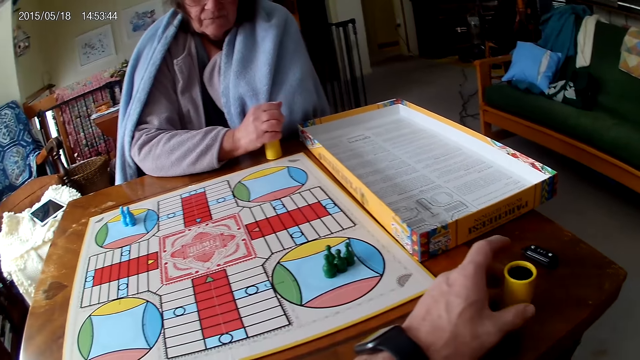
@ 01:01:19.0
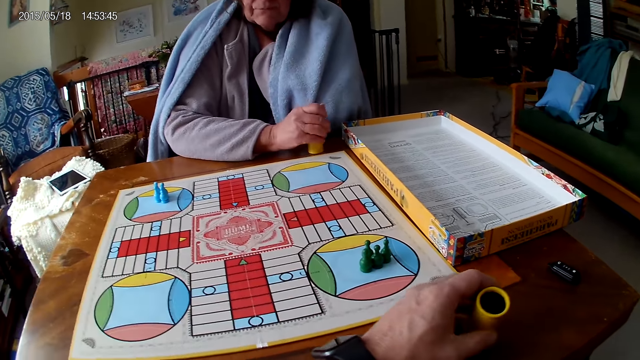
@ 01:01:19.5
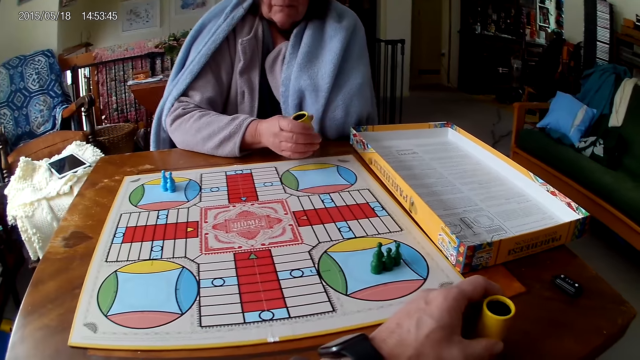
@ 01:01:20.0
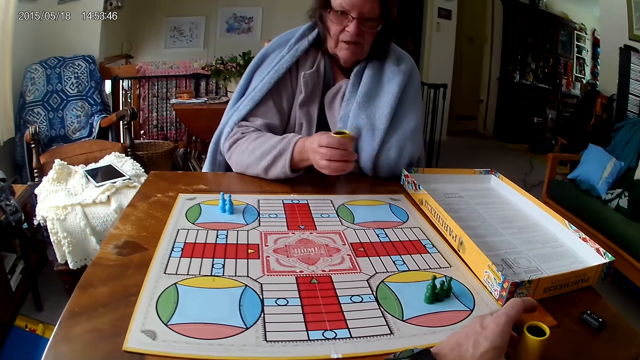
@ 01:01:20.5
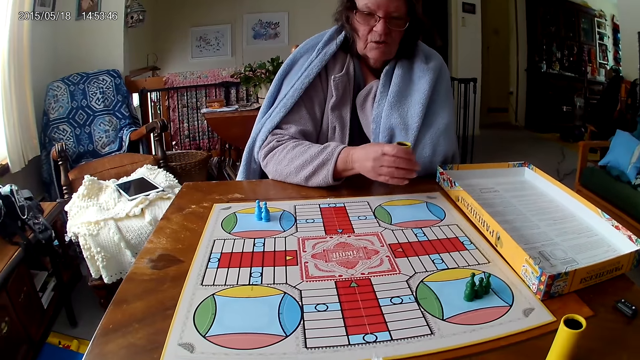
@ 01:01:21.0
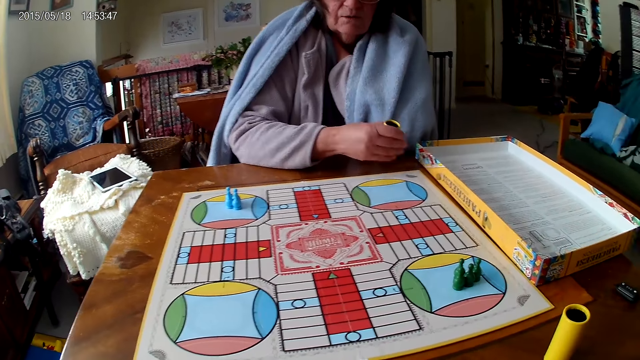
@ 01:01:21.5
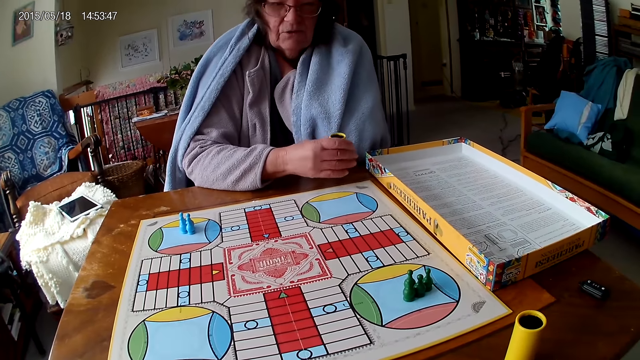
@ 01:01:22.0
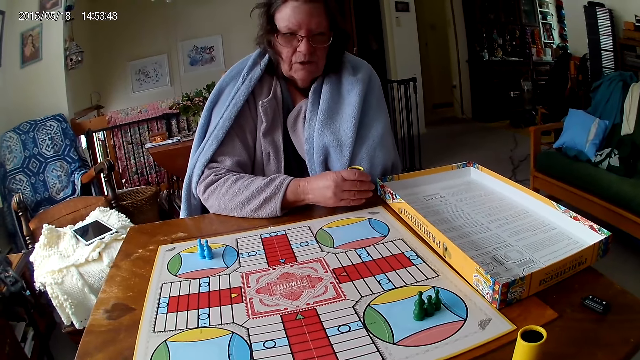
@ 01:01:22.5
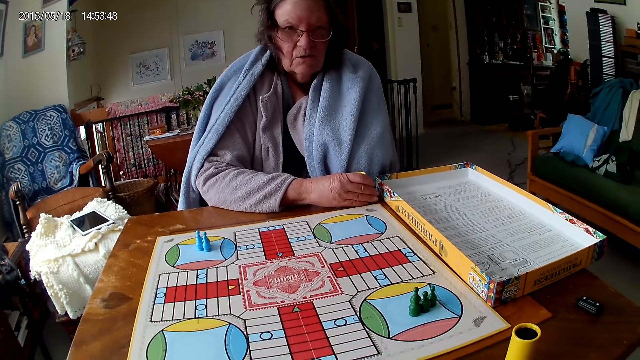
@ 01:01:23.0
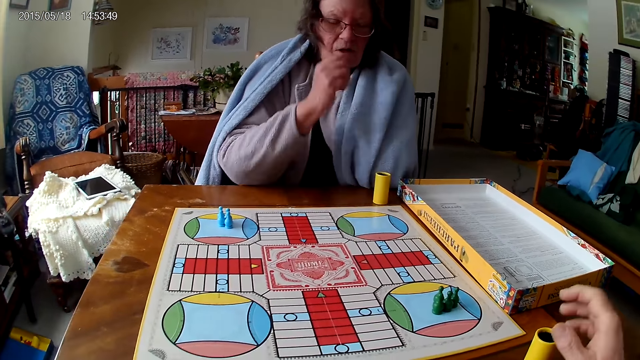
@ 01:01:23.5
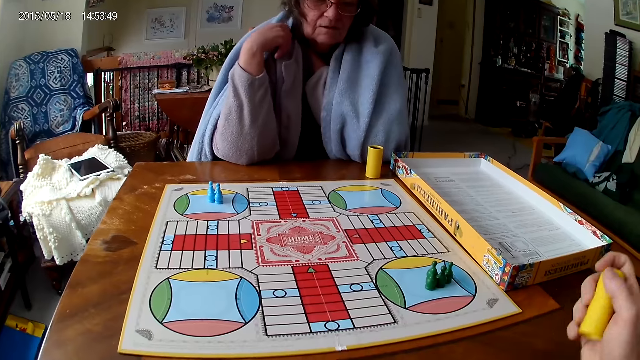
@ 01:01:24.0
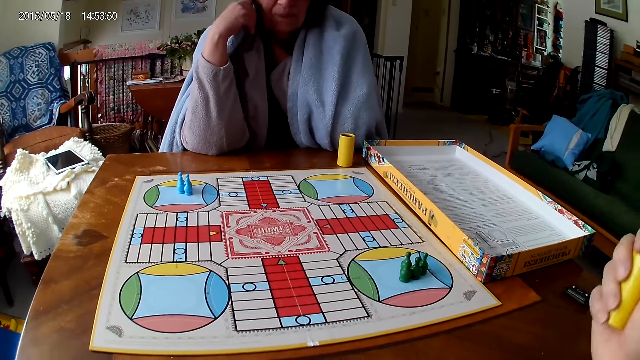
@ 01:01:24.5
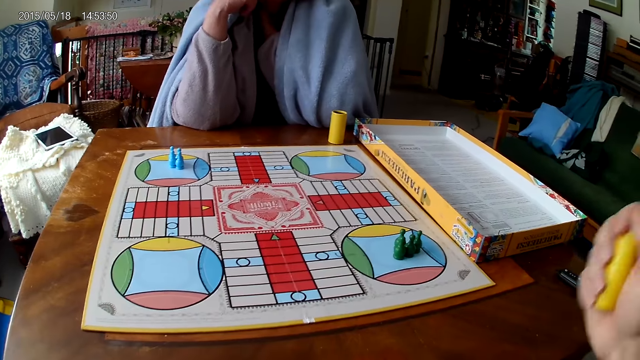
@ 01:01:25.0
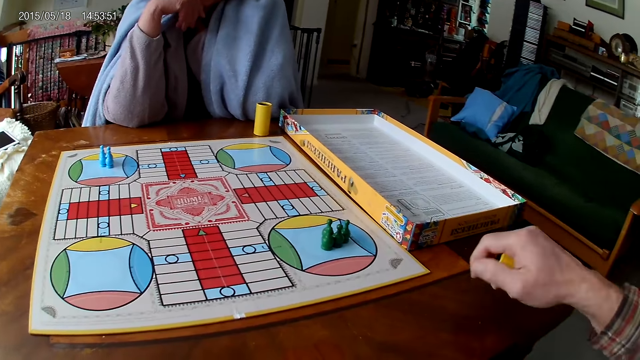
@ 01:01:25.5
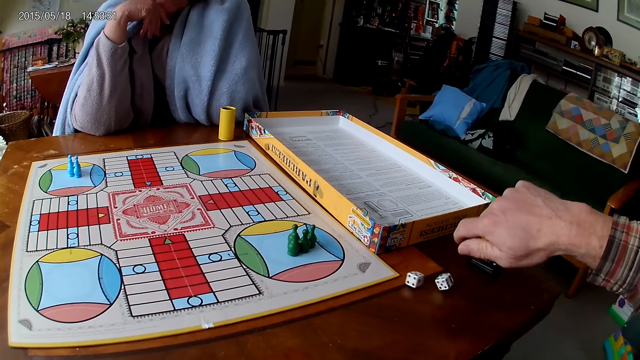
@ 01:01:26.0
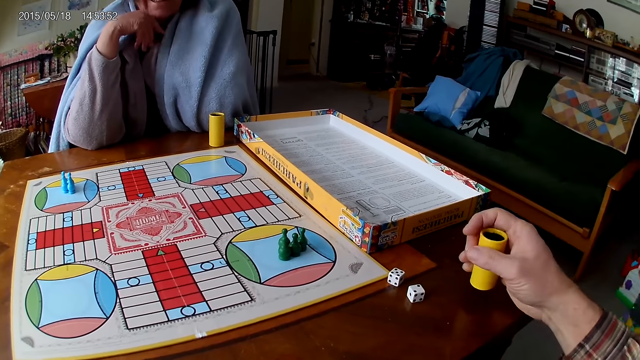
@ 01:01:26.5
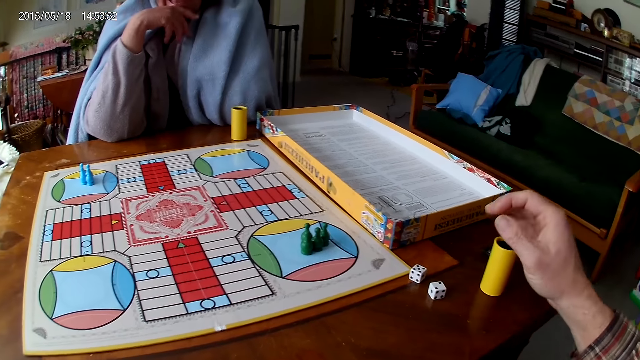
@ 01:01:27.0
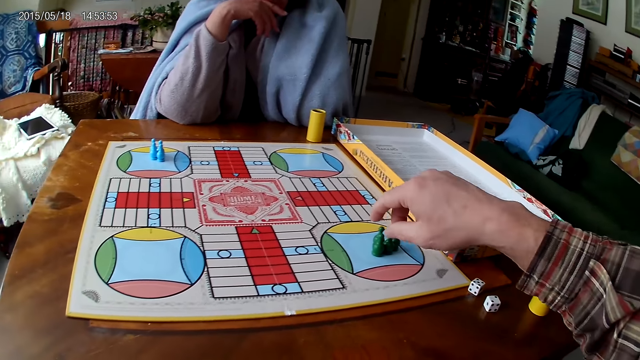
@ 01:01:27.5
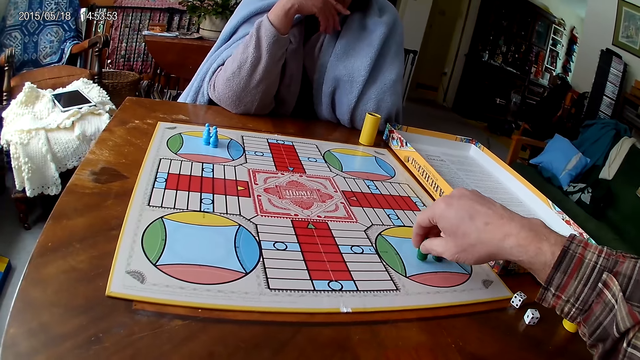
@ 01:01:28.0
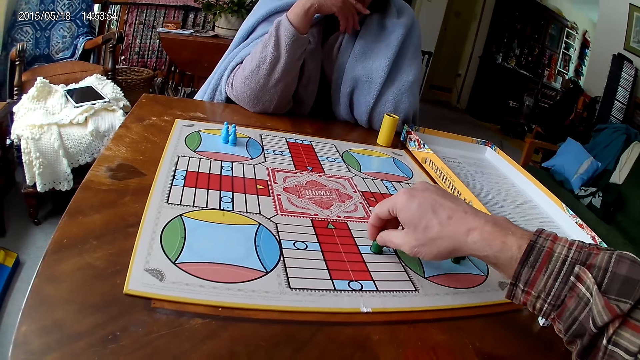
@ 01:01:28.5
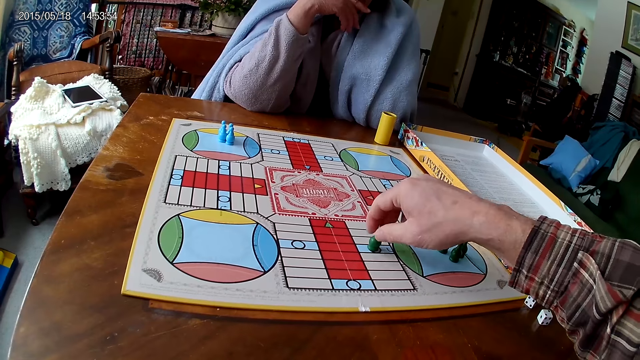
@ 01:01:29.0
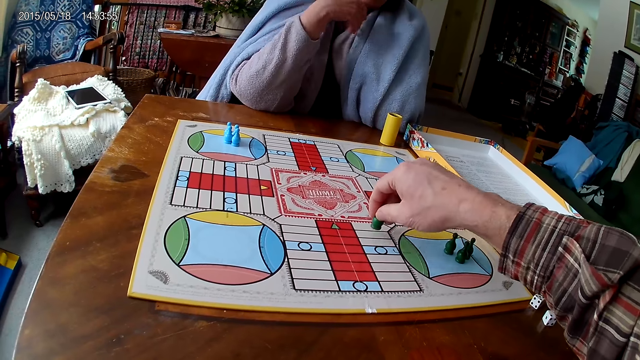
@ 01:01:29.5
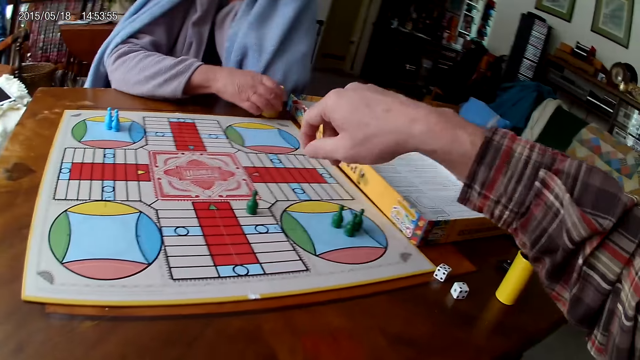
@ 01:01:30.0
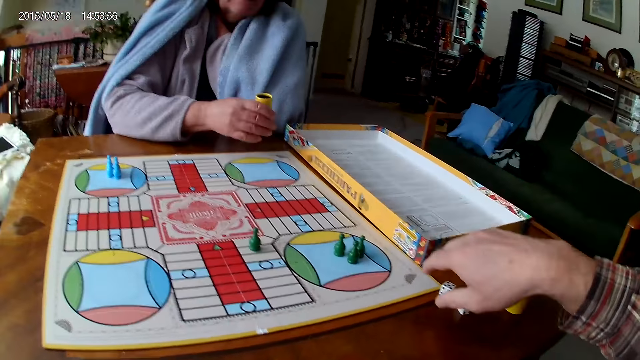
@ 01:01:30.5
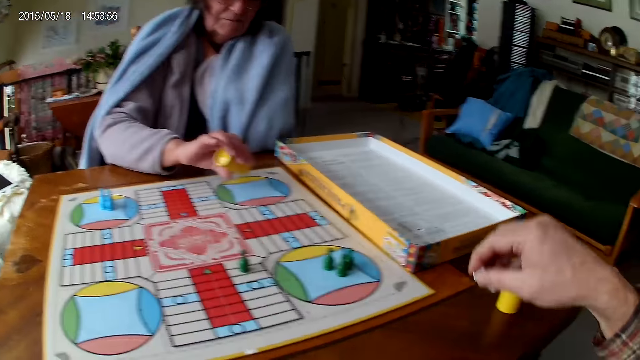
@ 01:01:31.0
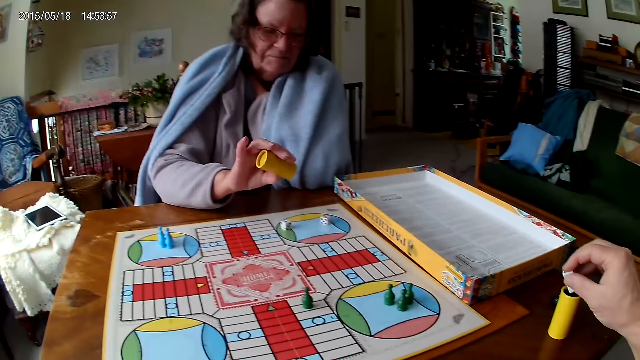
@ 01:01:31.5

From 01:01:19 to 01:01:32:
The camera wearer moves the dice cup or dice can on the table with his right hand. A woman returns the dice in the dice cup. She picks the dice cup on the table with her right hand, shakes the dice cup in her right hand, and drops the dice cup on the table with her right hand. The camera wearer picks the dice cup from the table with his right hand. He shakes the dice cup in his right hand. He pours the dice in the dice cup on the table with his right hand. He throws the dice. He puts the dice cup on the table. He moves a ludo token or pawn on the ludo game with his right hand. He picks the pawn. He counts the tiles on the ludo game on the table with ludo tokens in his right hand. The woman picks the dice cup from the table with her right hand. The camera wearer packs the dice on the ludo game with his right hand. The woman shakes the dice cup in her right hand, pours the dice in the dice cup on the ludo game with her right hand, and throws the dice. The camera wearer puts the dice in the dice cup with his right hand.

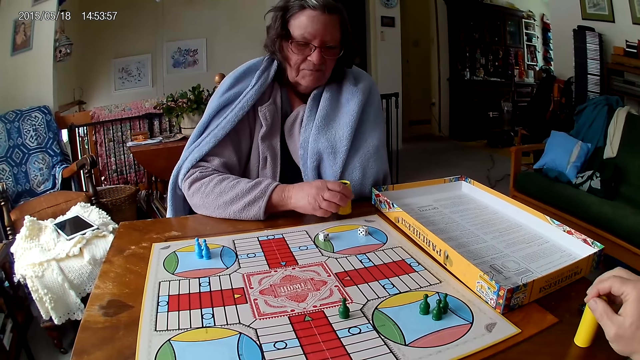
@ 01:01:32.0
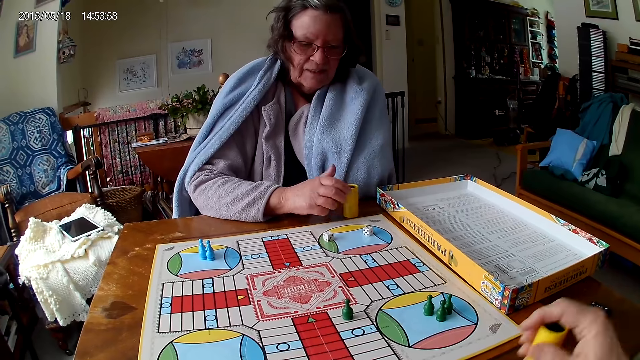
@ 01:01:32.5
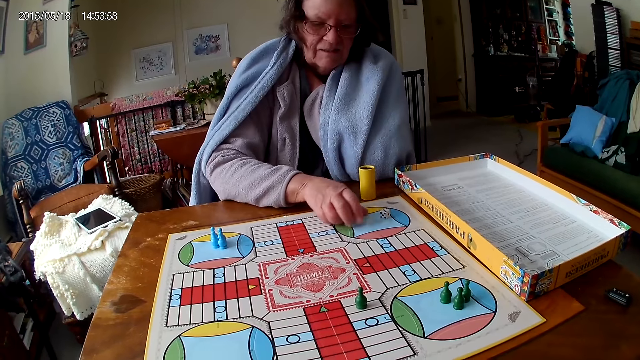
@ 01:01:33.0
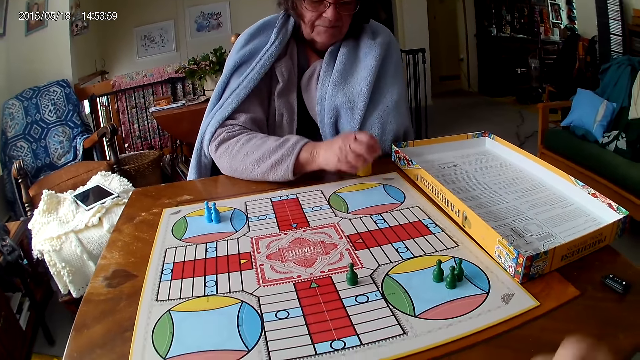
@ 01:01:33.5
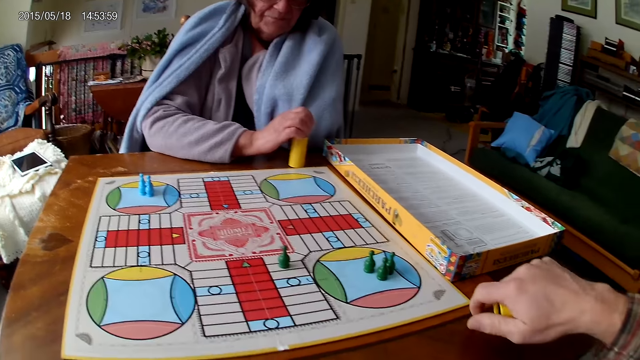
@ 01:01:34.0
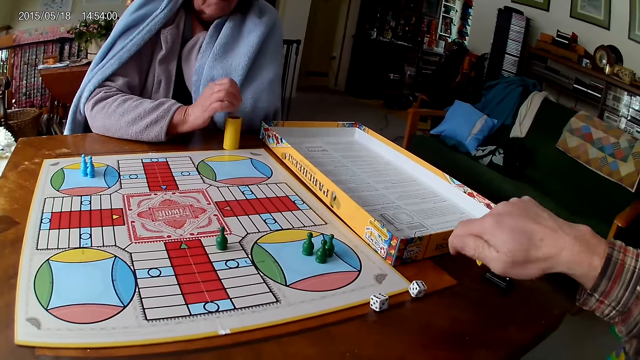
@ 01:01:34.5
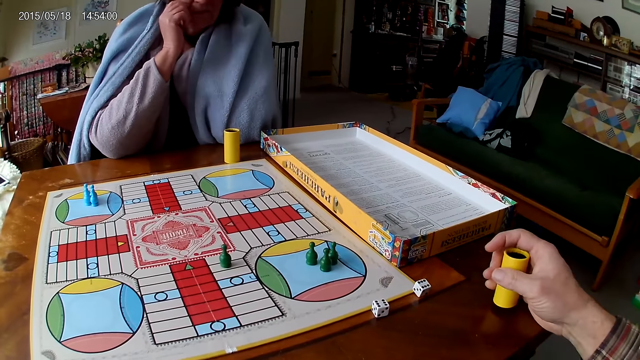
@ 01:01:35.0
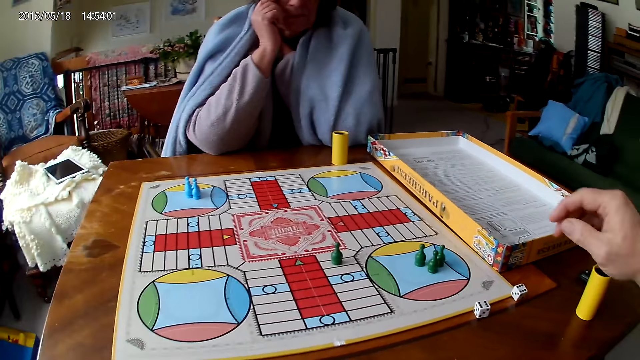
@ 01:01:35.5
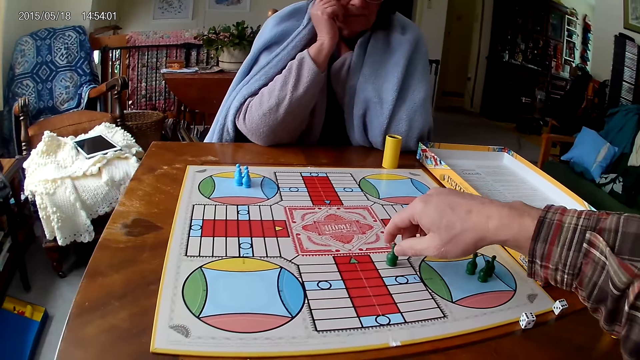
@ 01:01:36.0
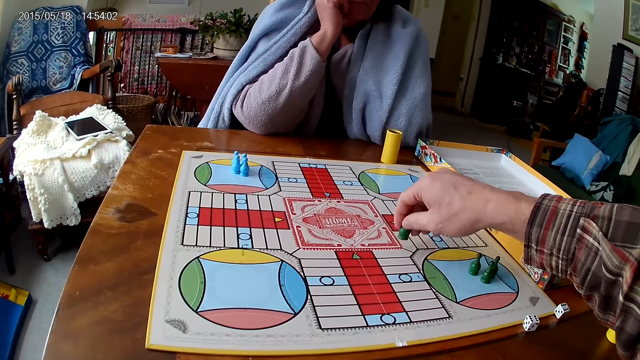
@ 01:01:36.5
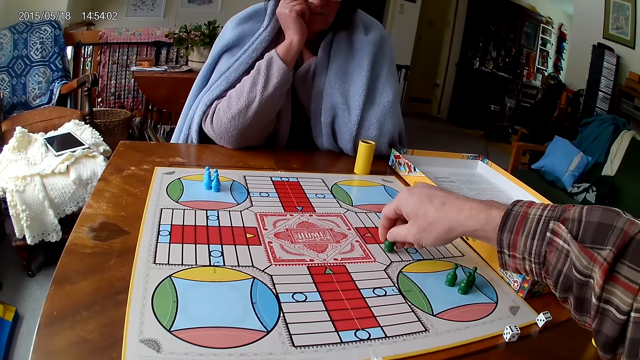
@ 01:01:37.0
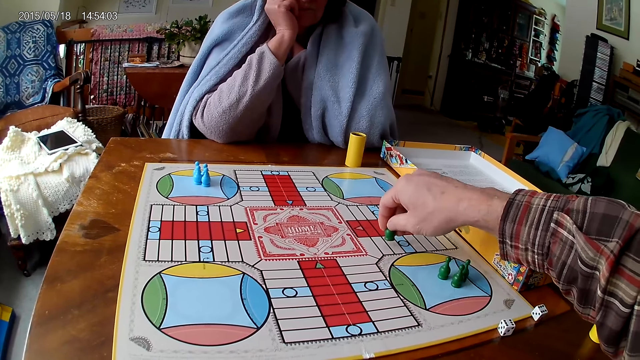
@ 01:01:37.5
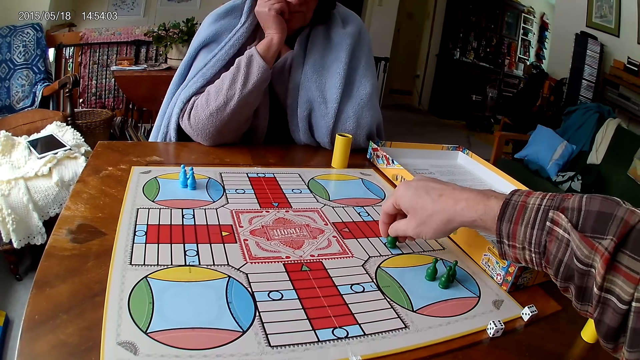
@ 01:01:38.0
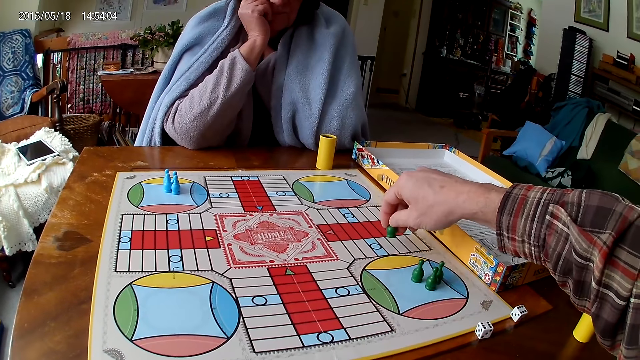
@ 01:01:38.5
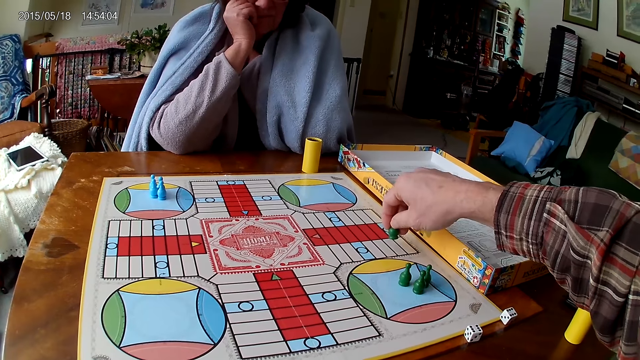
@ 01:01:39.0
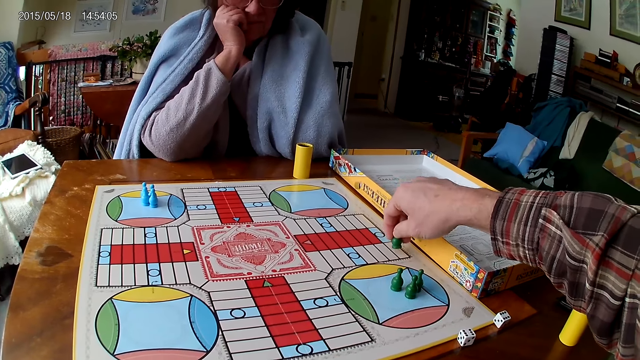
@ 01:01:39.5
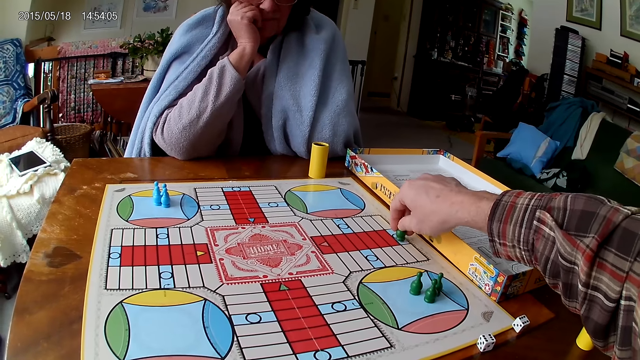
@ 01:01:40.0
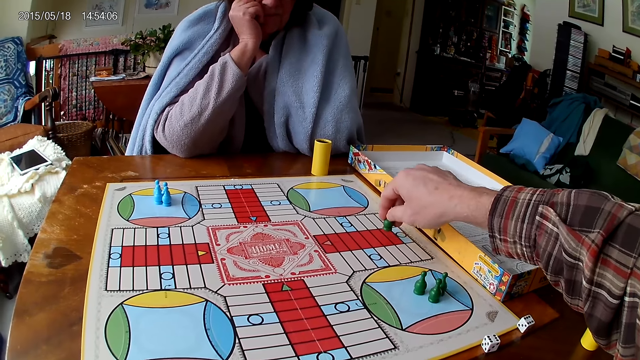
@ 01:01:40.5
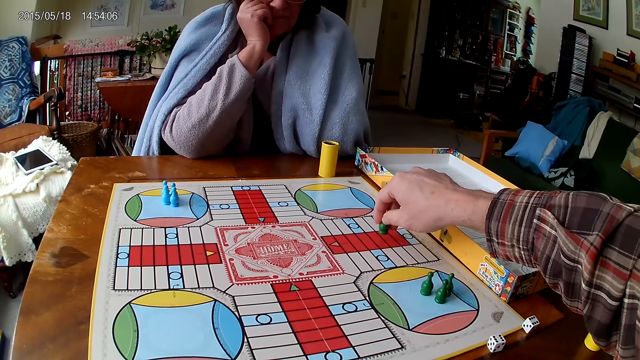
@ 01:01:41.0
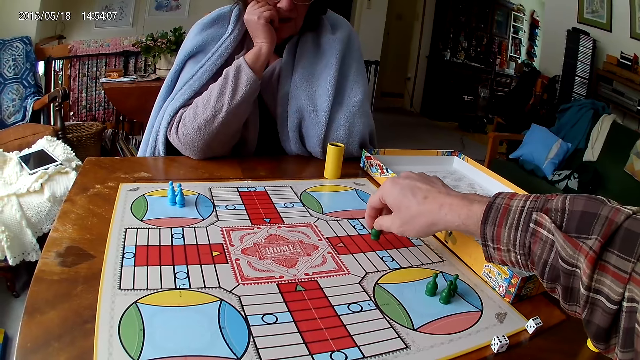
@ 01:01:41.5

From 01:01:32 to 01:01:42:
A woman drops the dice cup on the table with her right hand. She packs the dice from the ludo game on the table with her right hand. She puts the dice in the dice cup on the table with her right hand. The camera wearer pours the dice in the dice cup on the table with his right hand. He shakes the dice cup. He throws the dice. He drops the dice cup on the table with his right hand. He touches the ludo token or pawn on the ludo game with his right hand. He moves the pawn. He counts the tiles on the ludo game on the table with ludo tokens in his right hand.
